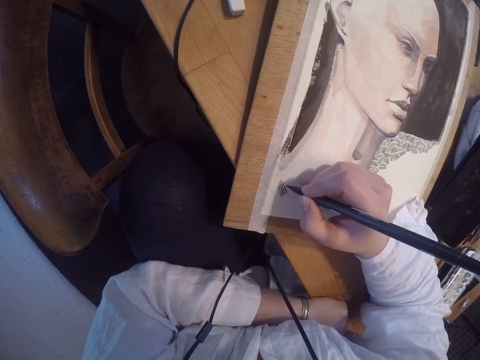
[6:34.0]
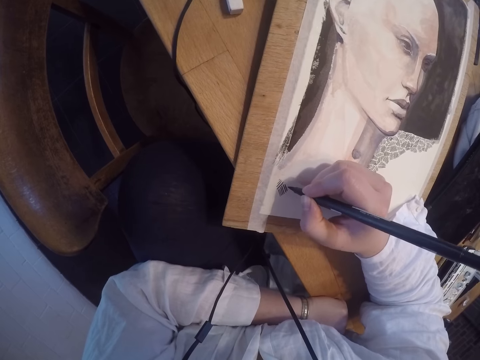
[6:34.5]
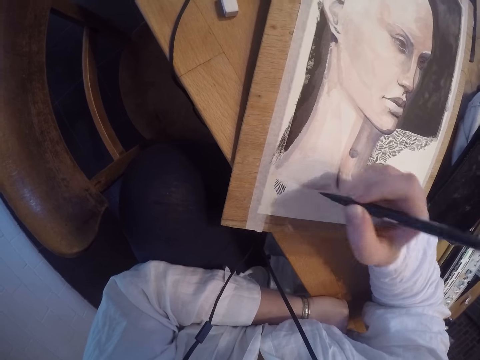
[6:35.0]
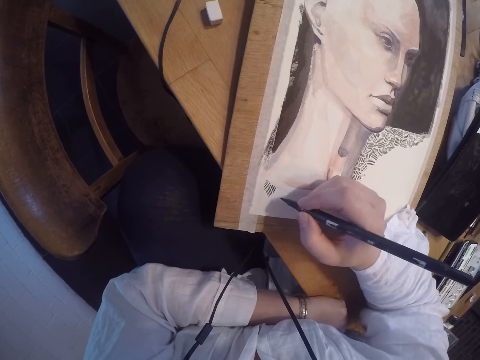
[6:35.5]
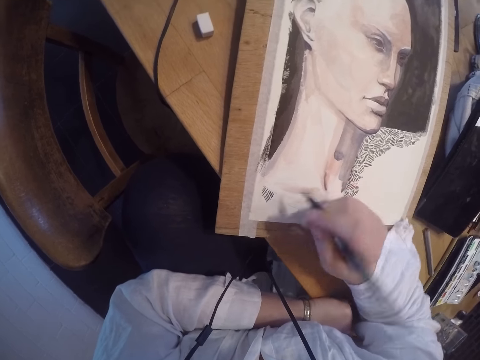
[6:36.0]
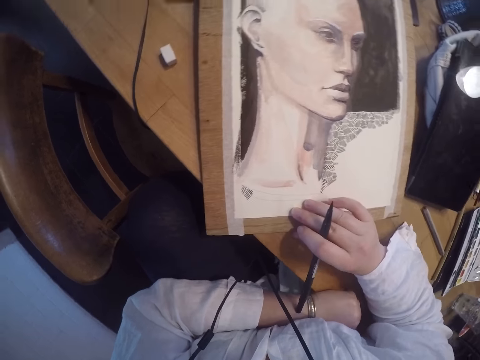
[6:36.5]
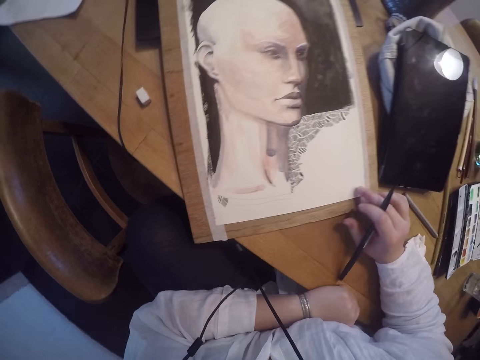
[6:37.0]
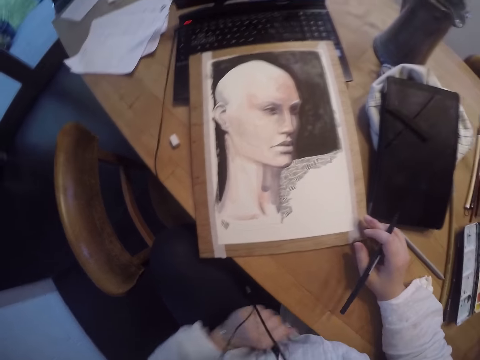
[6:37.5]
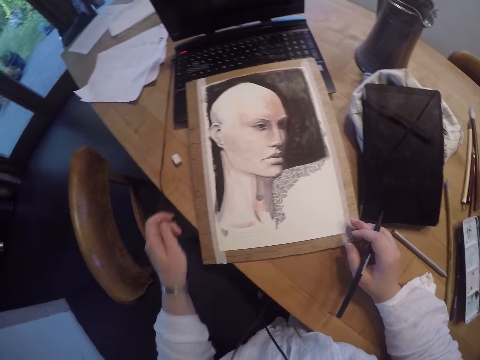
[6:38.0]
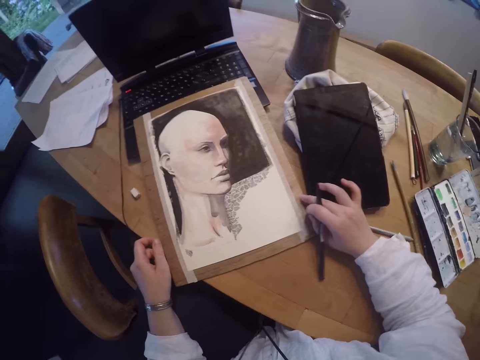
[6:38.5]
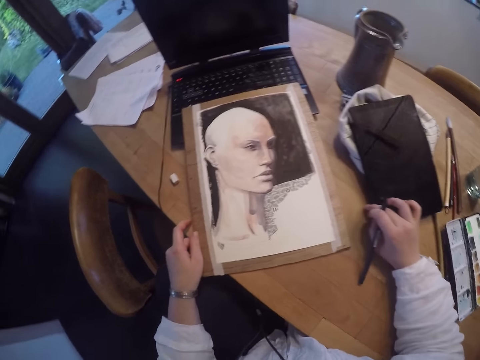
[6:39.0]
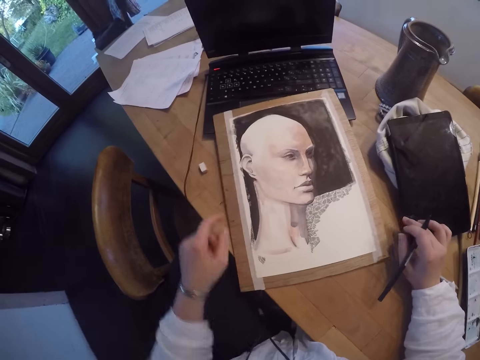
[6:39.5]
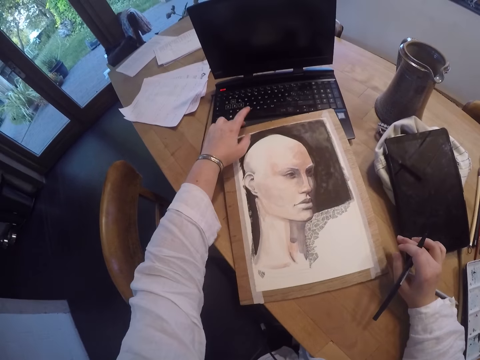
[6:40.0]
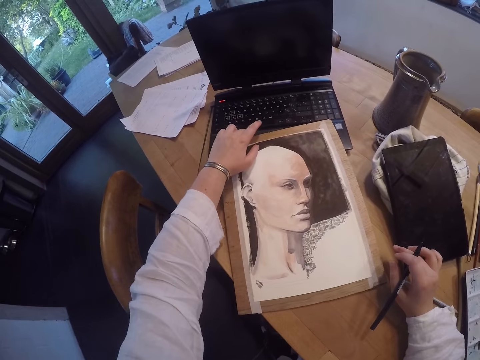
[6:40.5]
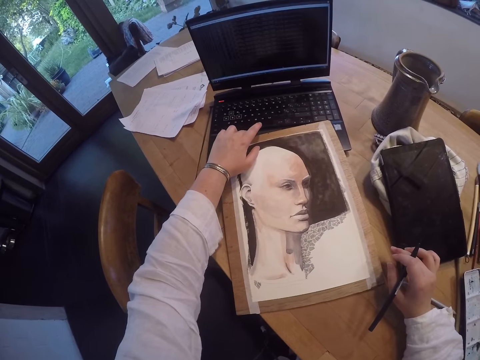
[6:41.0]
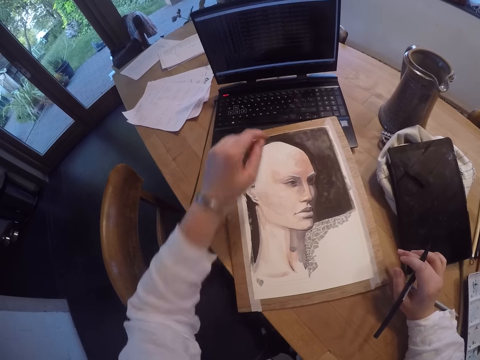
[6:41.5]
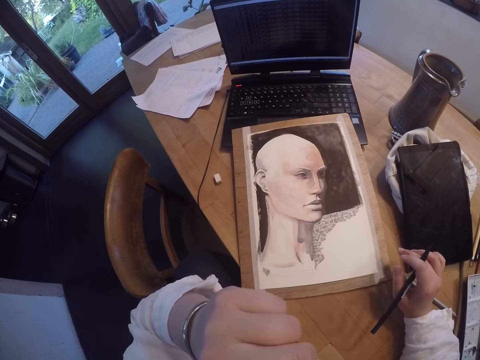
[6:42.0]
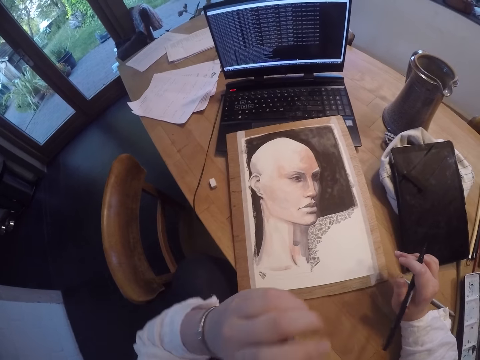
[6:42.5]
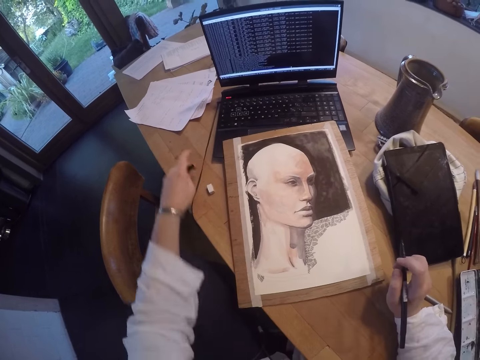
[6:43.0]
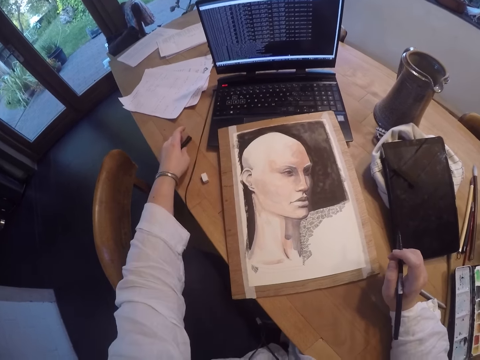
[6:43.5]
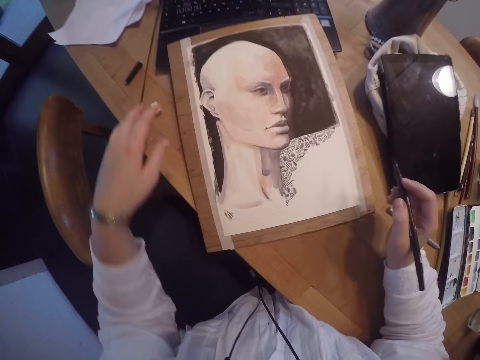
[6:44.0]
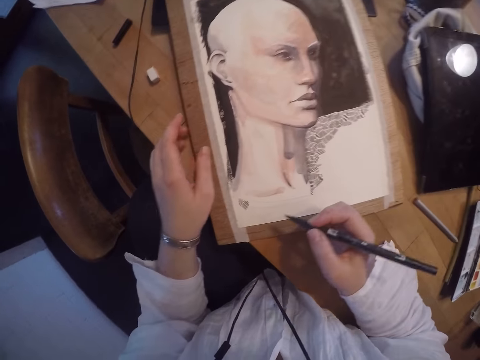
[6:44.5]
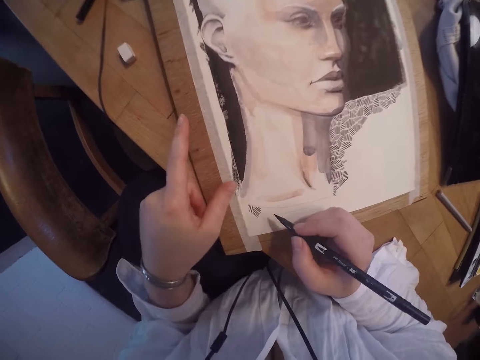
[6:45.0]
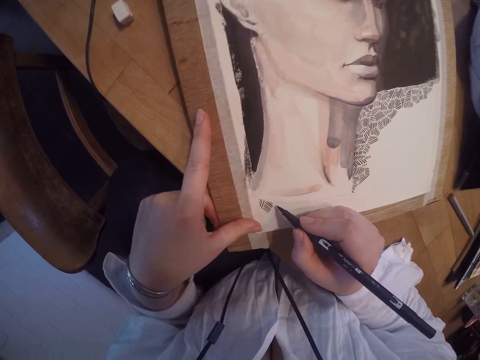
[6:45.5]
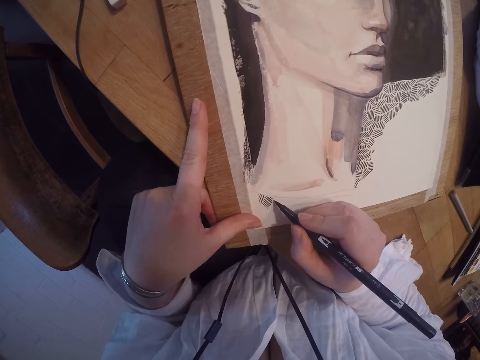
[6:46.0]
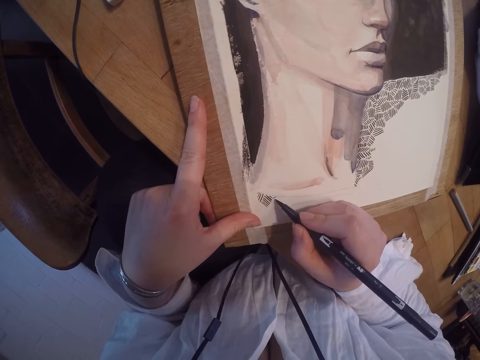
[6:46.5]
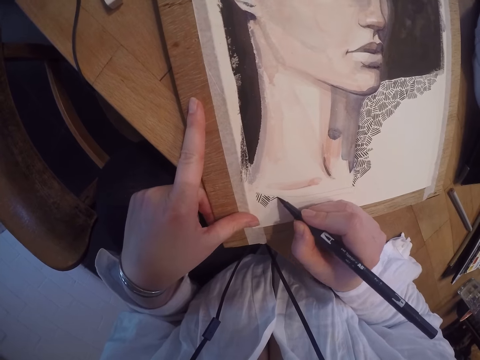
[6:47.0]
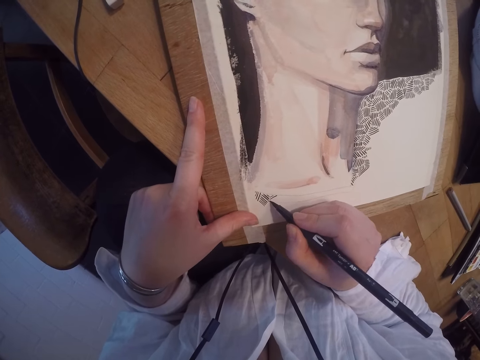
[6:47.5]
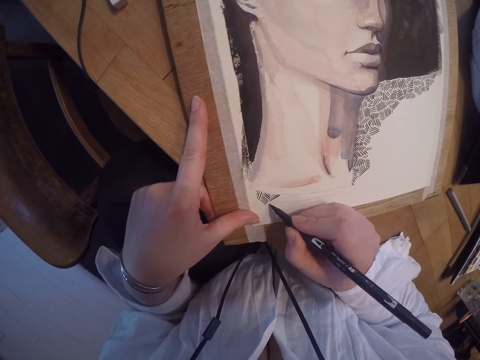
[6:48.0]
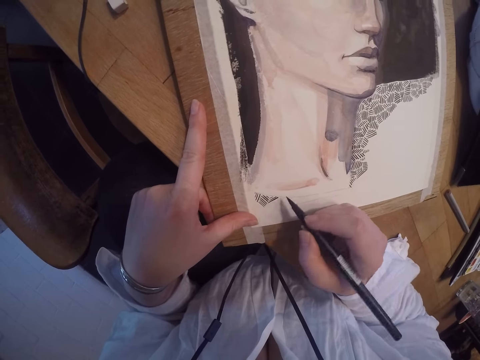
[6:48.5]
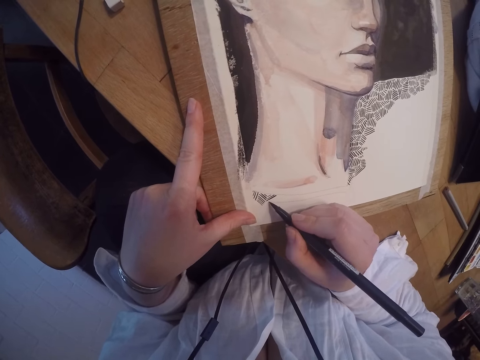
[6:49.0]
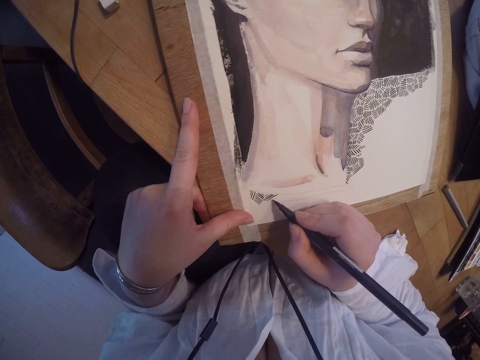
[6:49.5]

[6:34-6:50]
The camera wearer adjusts the painting on the table. She pushes the painting. She pushes something. She adjusts the tablet beside the painting. She pushes a drawing. She operates a laptop. She presses a button on the laptop in front of her. She lifts a hand. She touches her face with her left hand. She drops the cover of the paint pen on the table. She continues drawing on the painting with the paint pen.

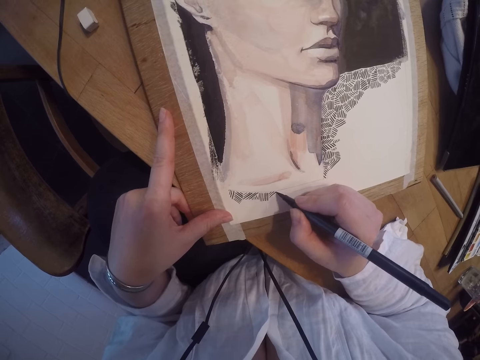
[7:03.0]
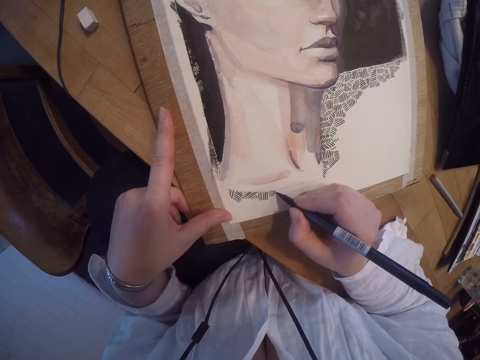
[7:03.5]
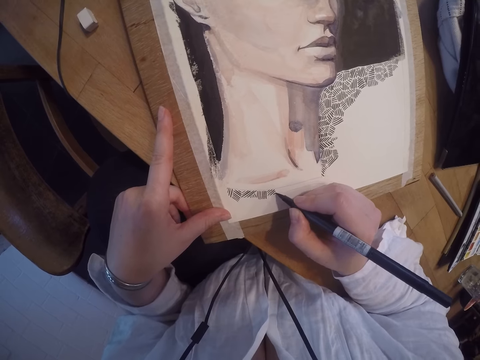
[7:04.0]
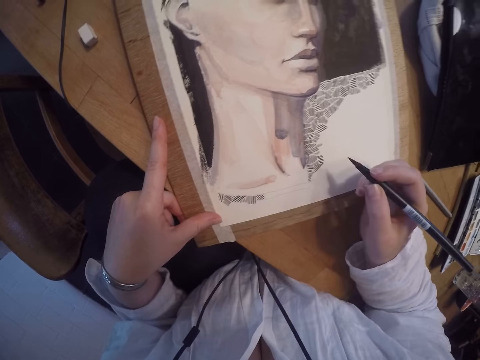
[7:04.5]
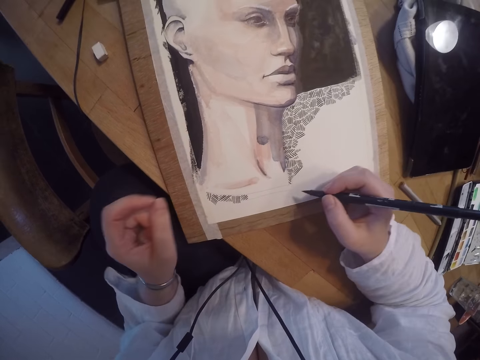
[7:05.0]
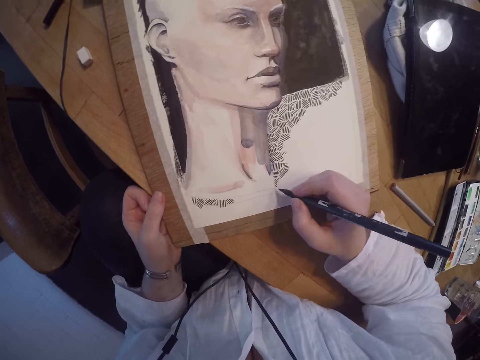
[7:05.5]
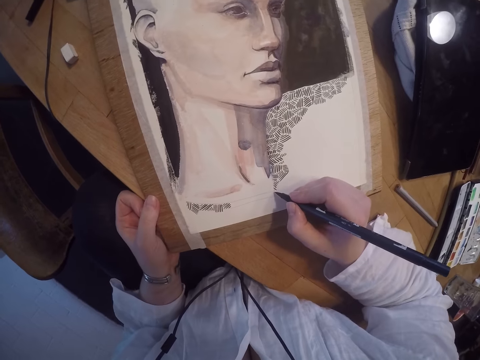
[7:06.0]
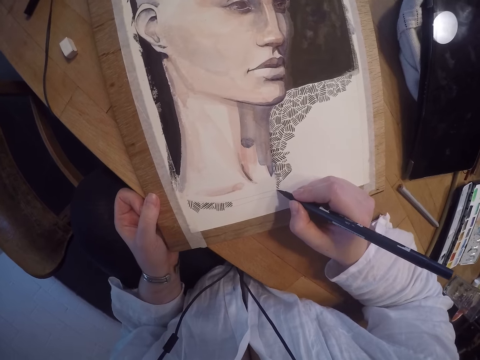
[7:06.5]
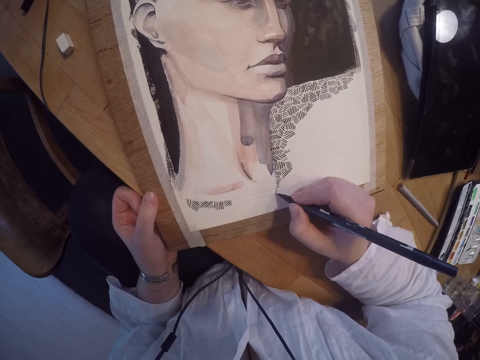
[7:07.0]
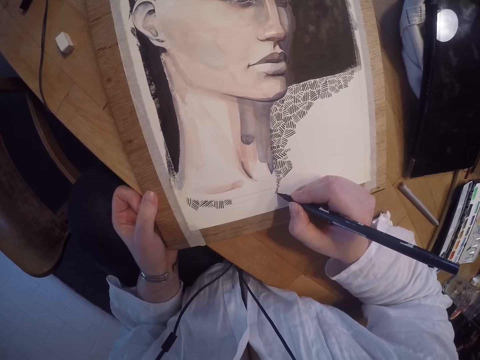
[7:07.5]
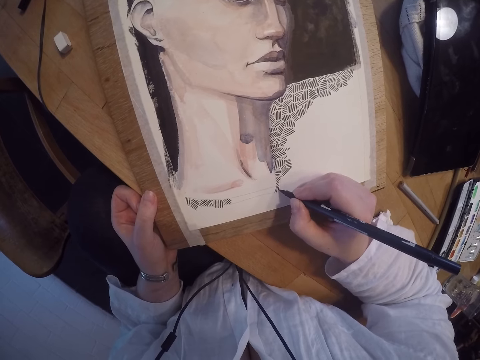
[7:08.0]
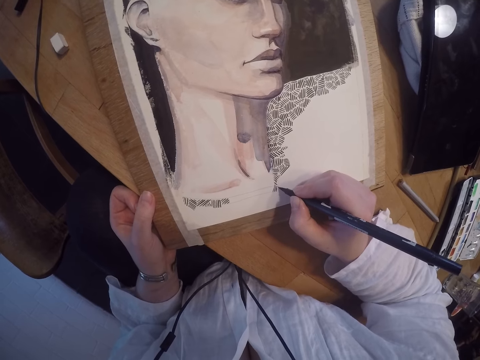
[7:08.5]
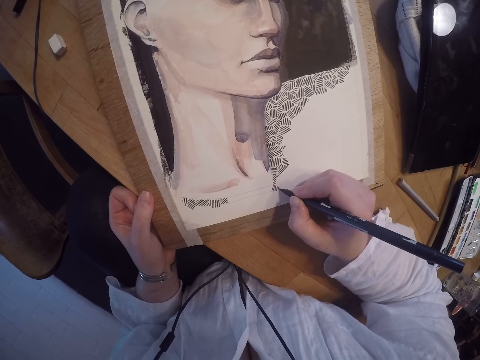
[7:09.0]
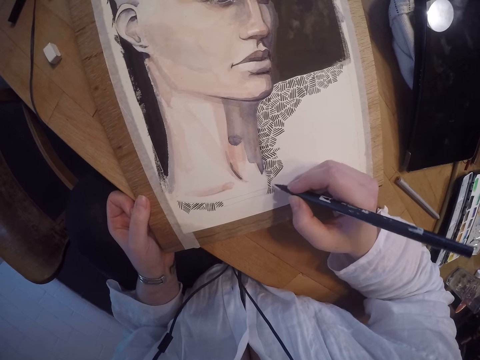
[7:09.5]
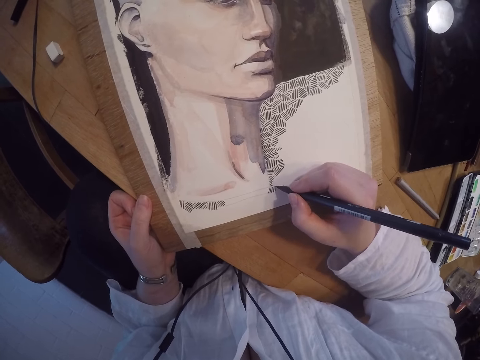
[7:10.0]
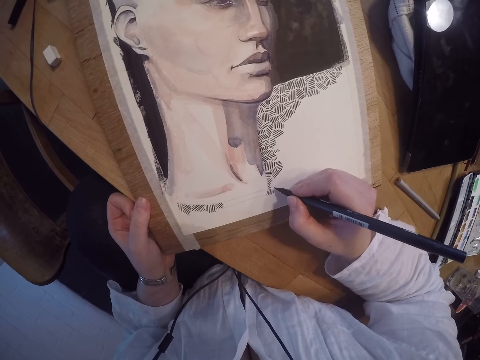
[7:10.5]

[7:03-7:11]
The camera wearer draws on the painting. They lift a hand. They draw on the painting. They place a hand on the painting.

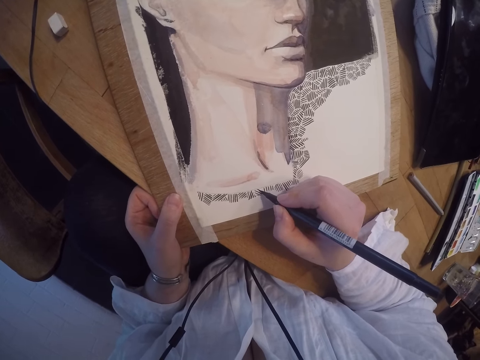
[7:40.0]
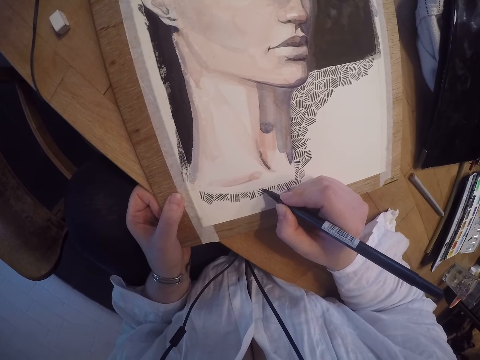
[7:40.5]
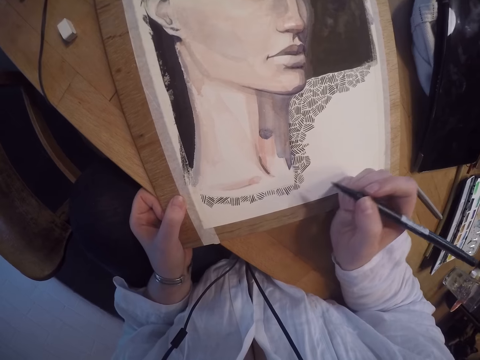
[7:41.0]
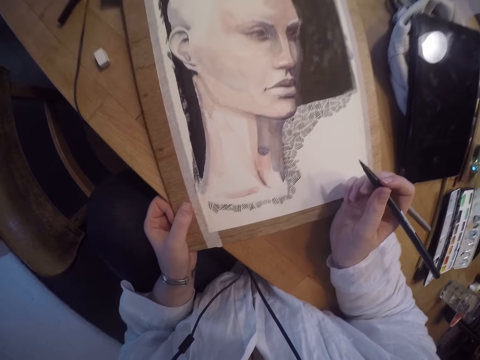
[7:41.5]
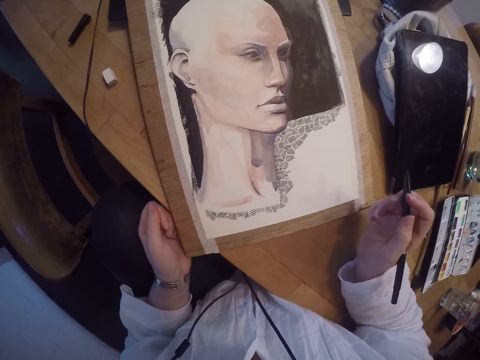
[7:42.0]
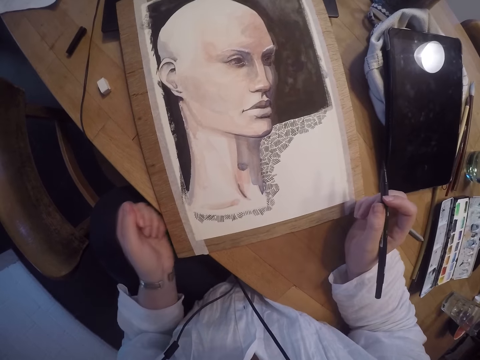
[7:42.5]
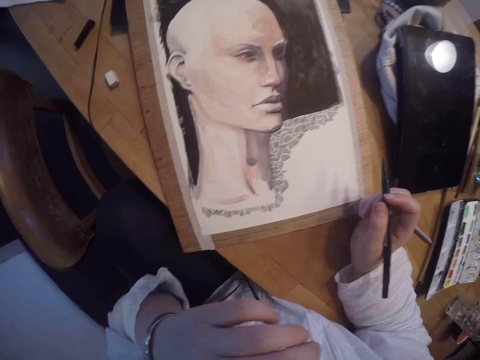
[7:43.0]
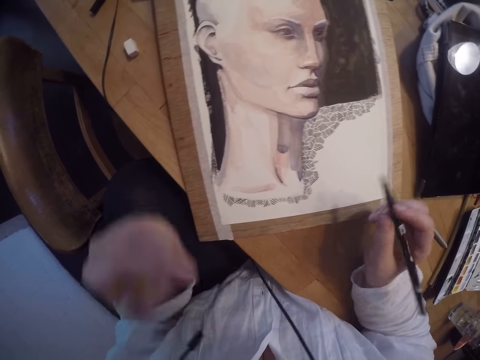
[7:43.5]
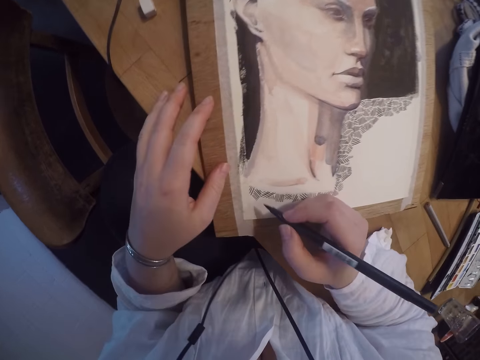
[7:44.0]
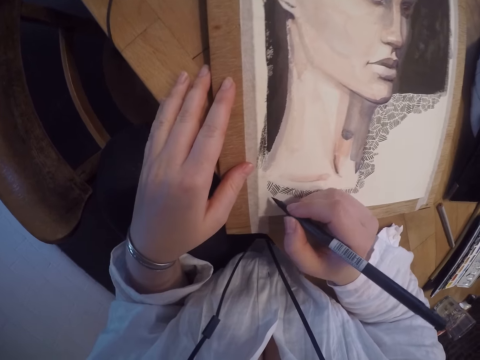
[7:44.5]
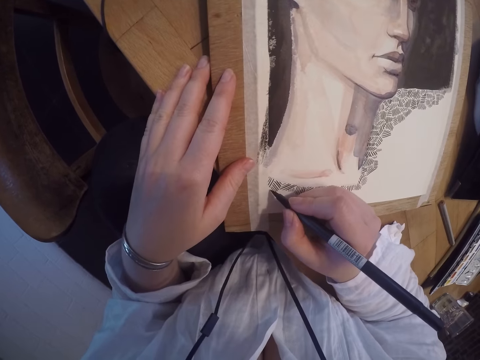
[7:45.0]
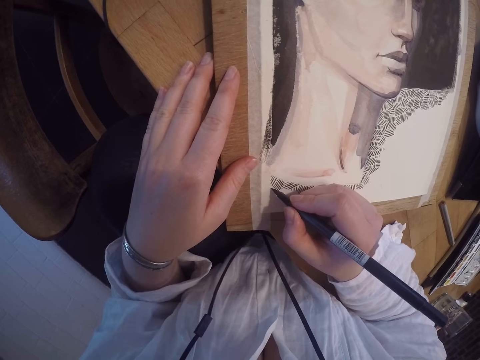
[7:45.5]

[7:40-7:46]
The camera wearer lifts a pen. She lifts a hand. She touches her face with her left hand. She puts her left hand back on the table and painting. She continues drawing on the painting with the paint pen.
